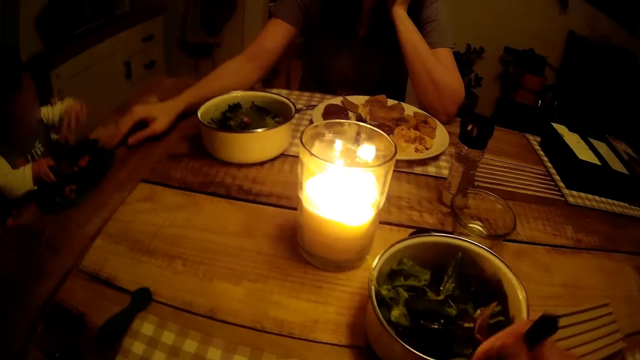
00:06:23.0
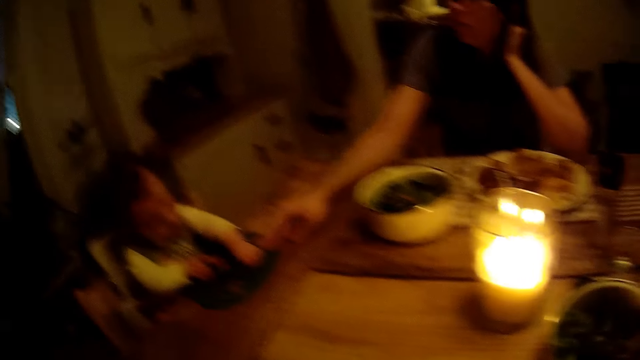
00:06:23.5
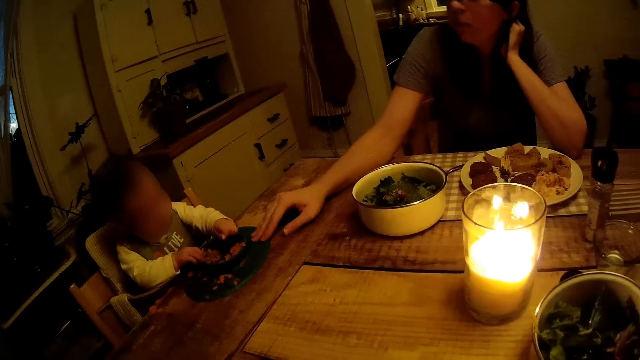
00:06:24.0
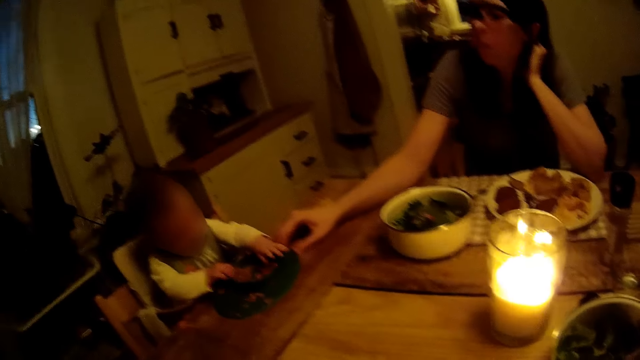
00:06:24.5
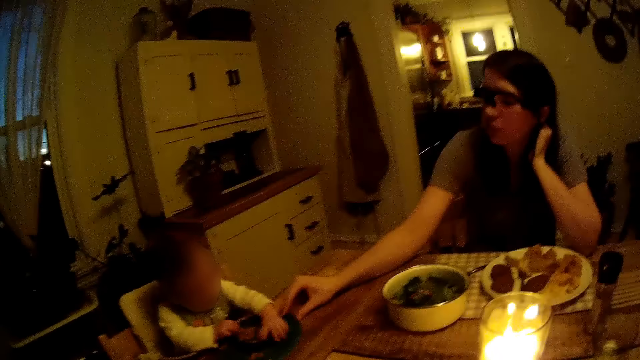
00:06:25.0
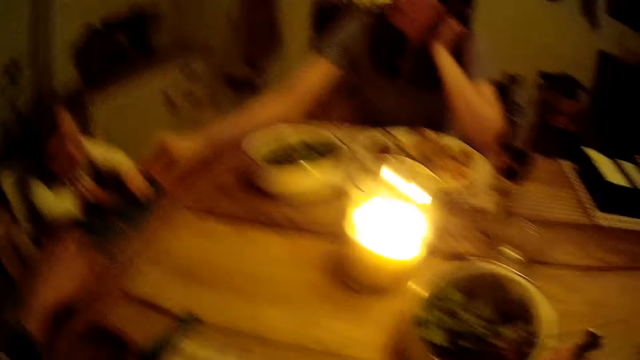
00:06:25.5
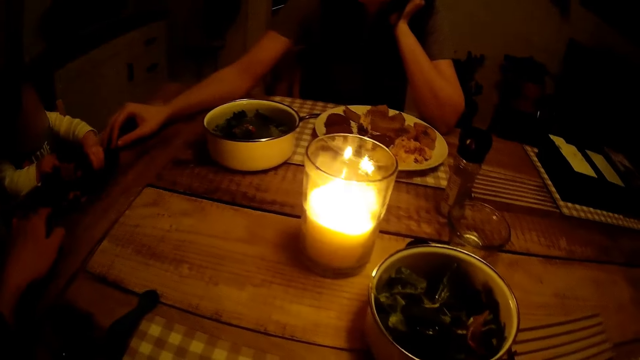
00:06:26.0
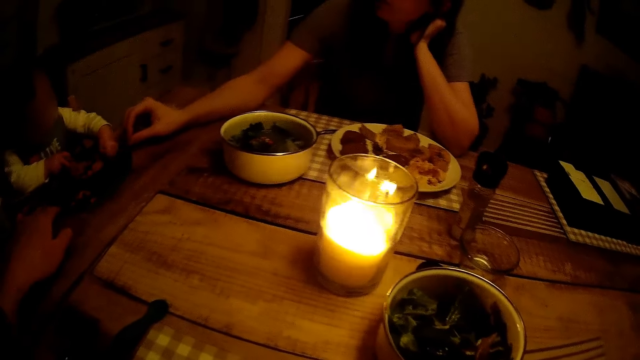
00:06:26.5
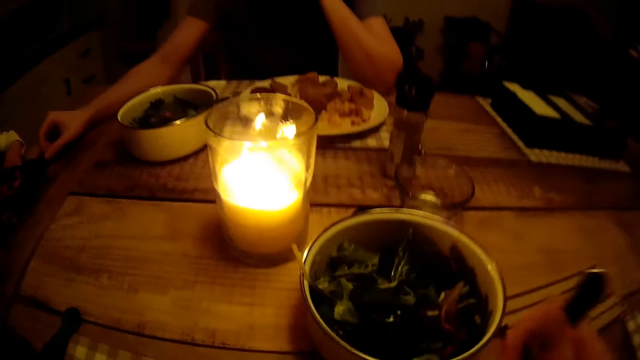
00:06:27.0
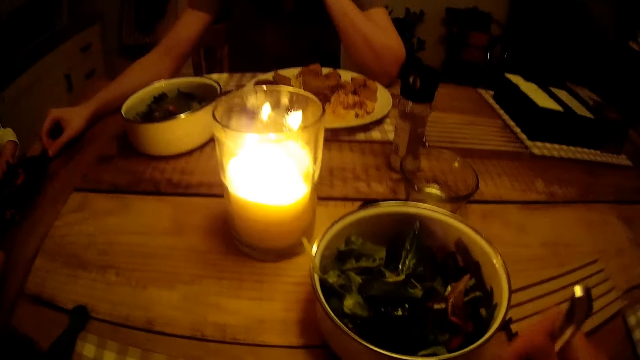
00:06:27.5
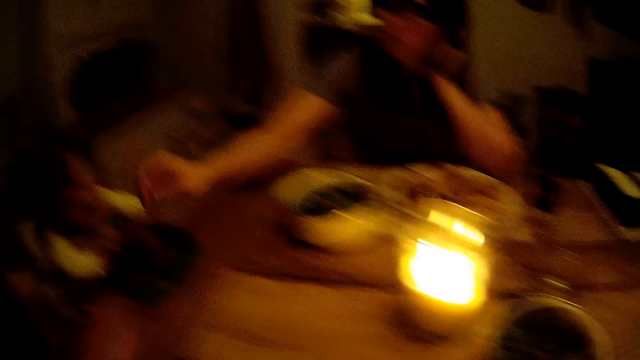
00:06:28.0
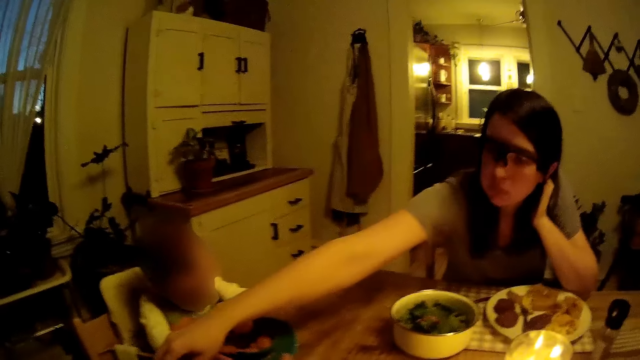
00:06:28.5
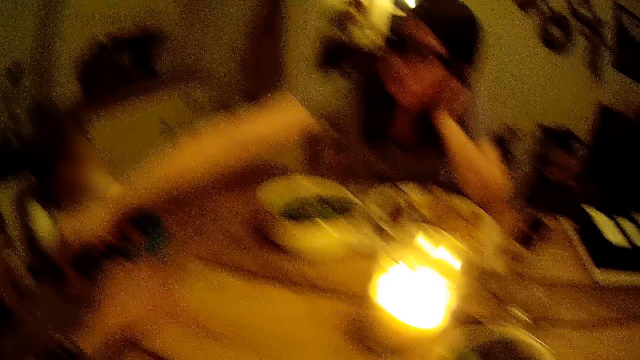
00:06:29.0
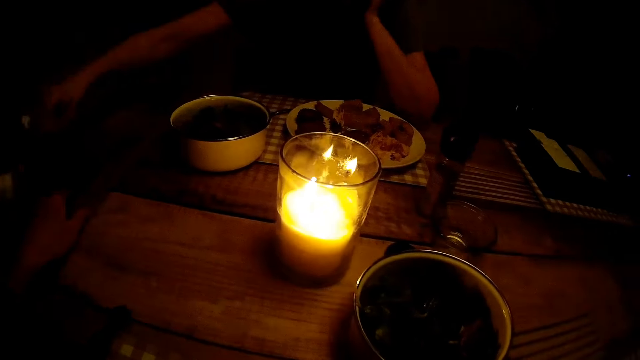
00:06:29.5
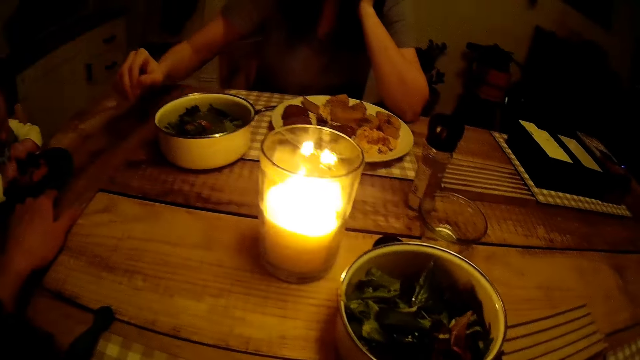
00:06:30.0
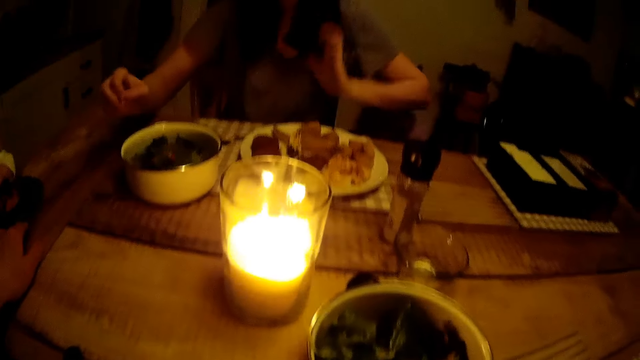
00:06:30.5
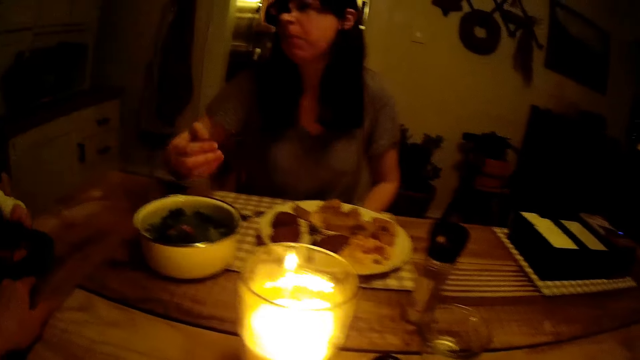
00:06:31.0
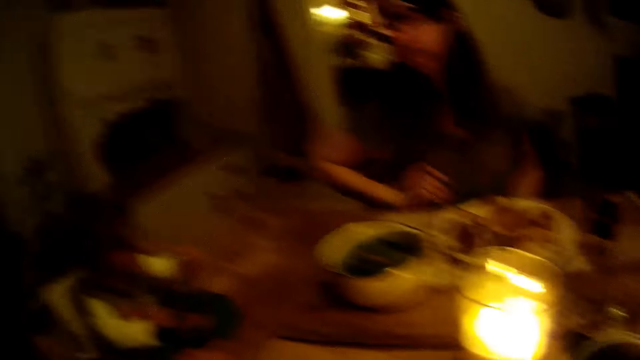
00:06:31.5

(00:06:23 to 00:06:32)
The camera wearer holds the fork. They look around the room.

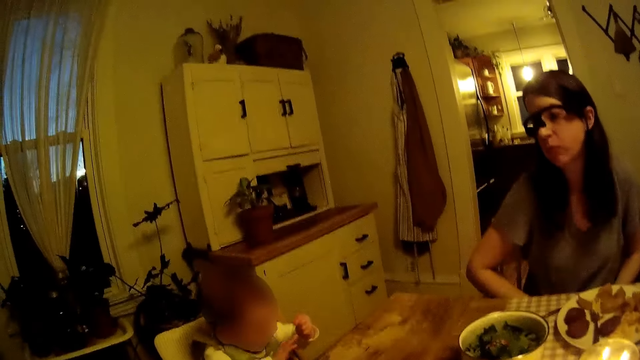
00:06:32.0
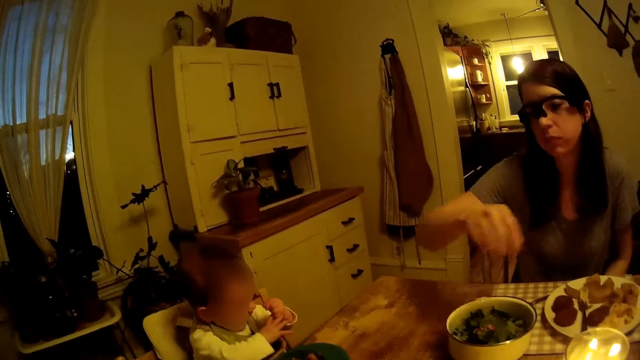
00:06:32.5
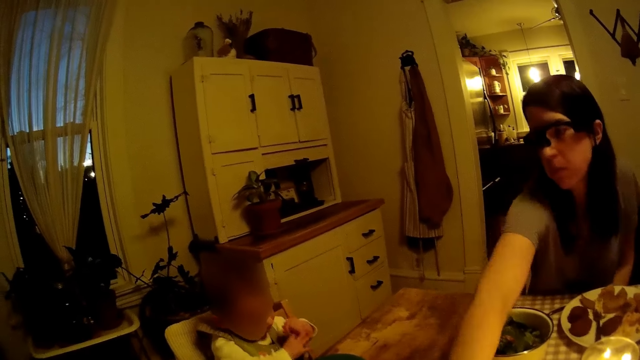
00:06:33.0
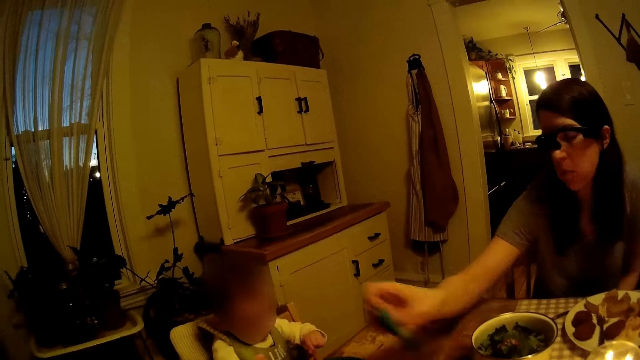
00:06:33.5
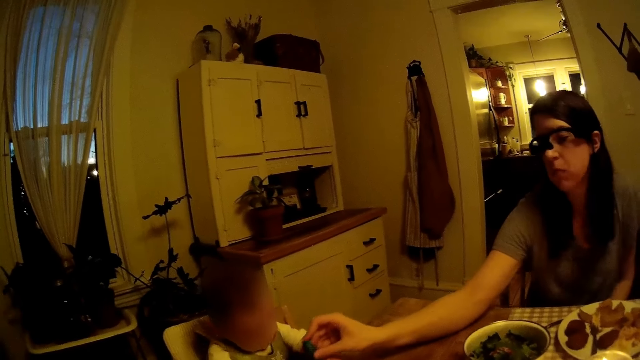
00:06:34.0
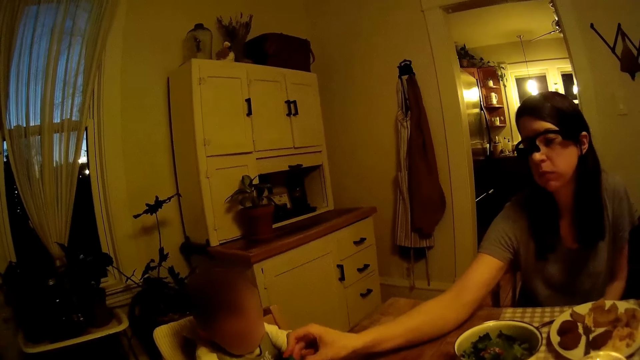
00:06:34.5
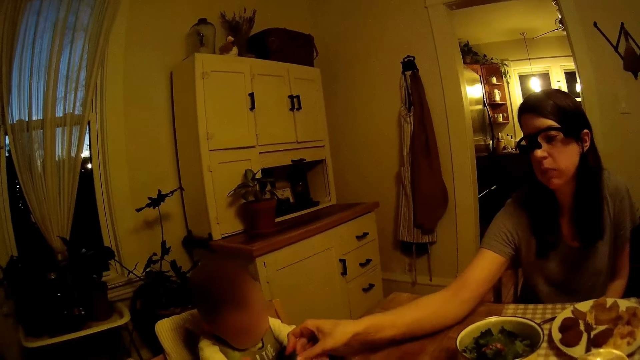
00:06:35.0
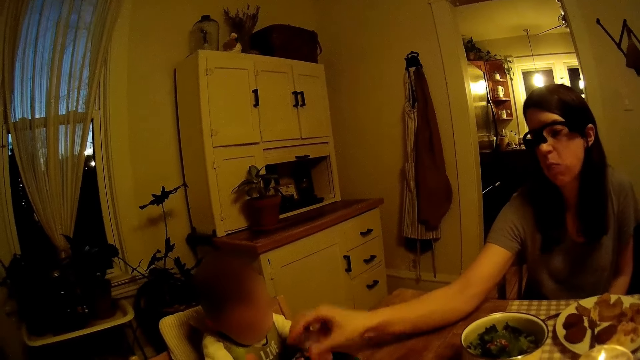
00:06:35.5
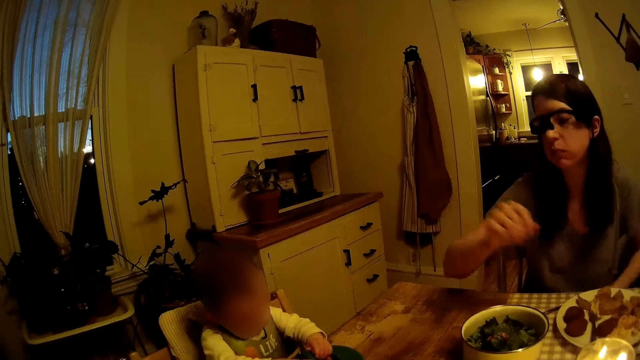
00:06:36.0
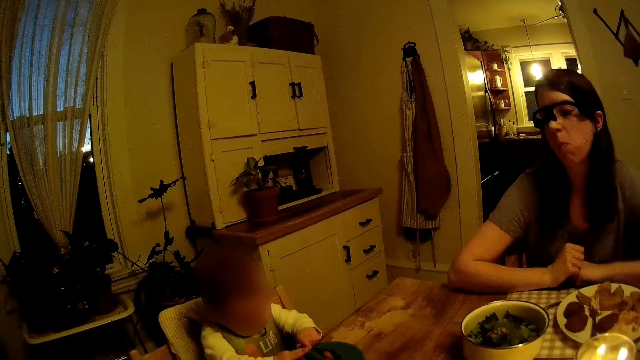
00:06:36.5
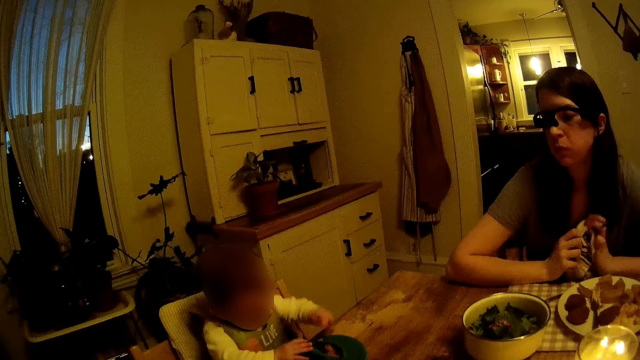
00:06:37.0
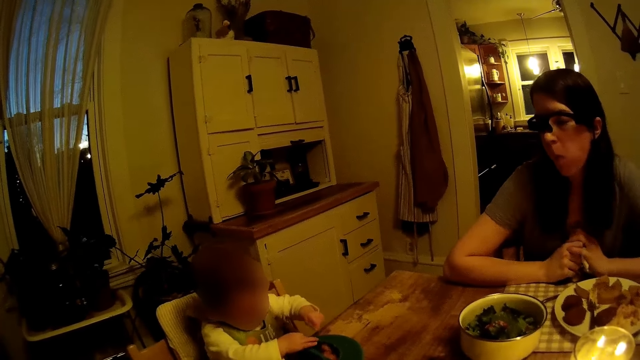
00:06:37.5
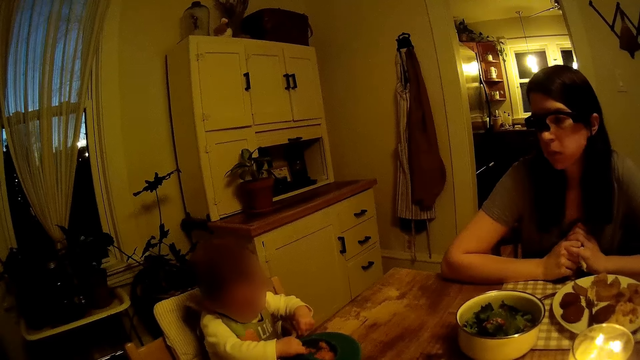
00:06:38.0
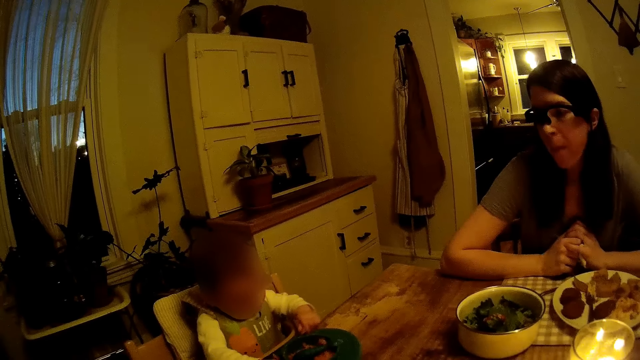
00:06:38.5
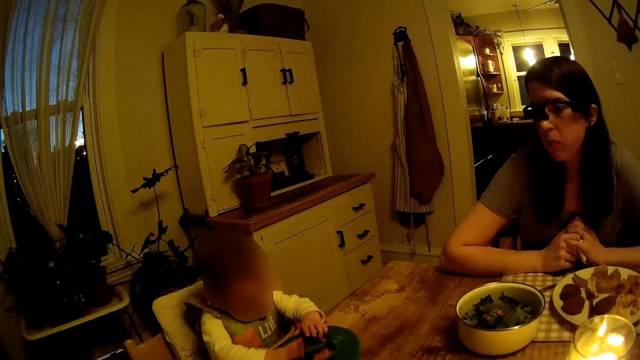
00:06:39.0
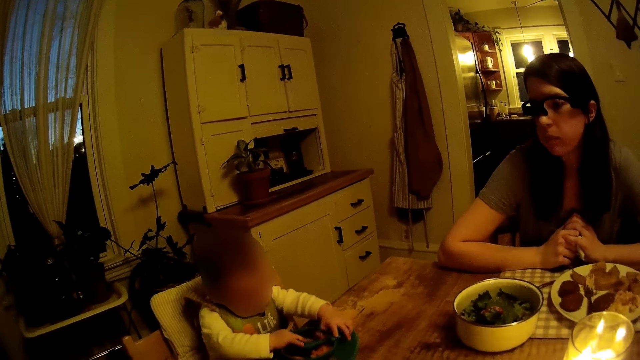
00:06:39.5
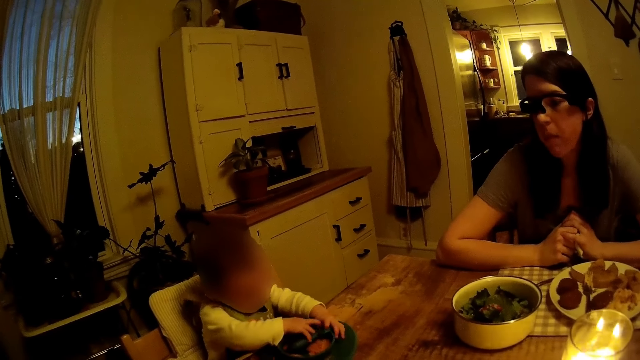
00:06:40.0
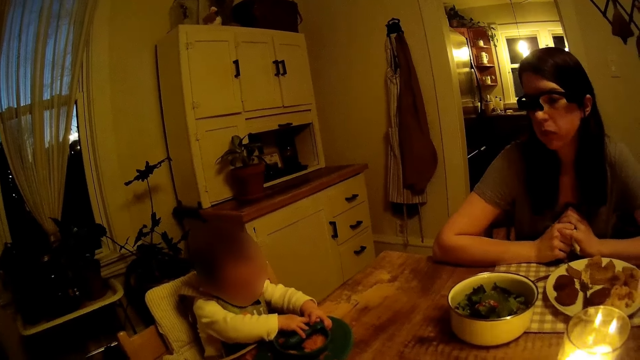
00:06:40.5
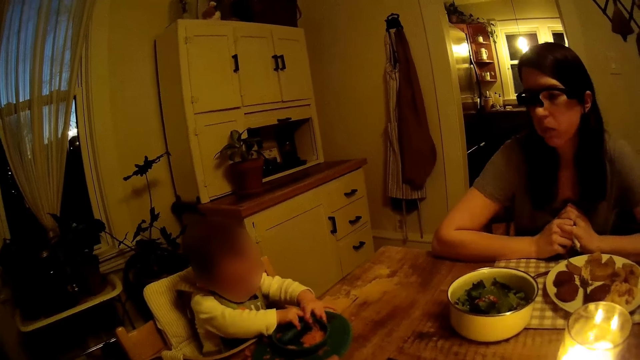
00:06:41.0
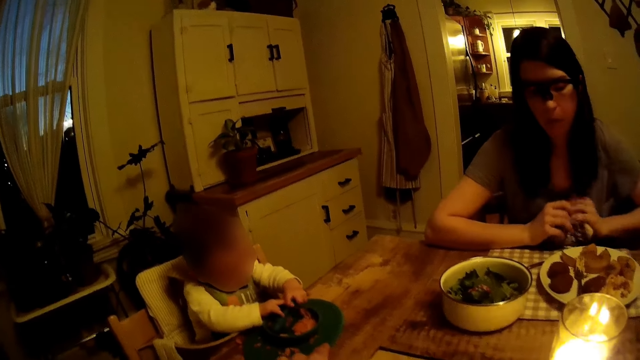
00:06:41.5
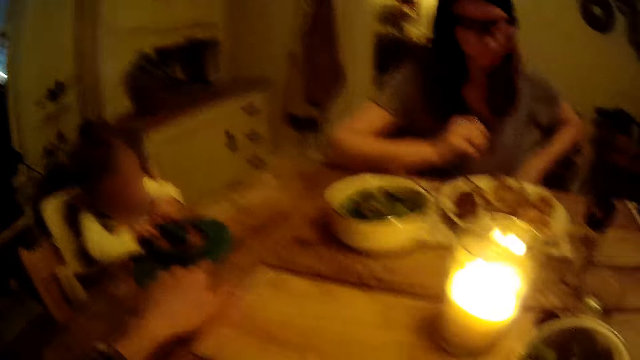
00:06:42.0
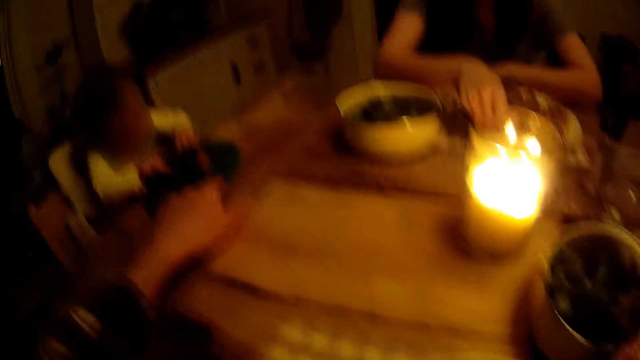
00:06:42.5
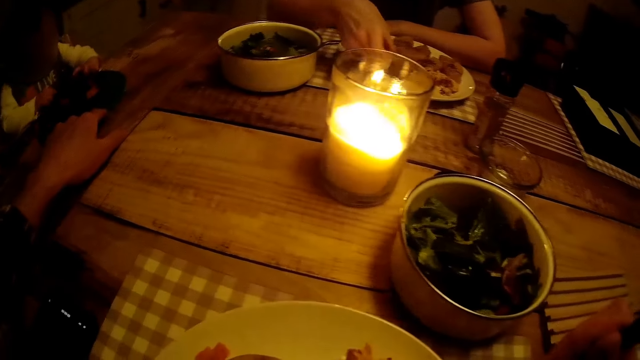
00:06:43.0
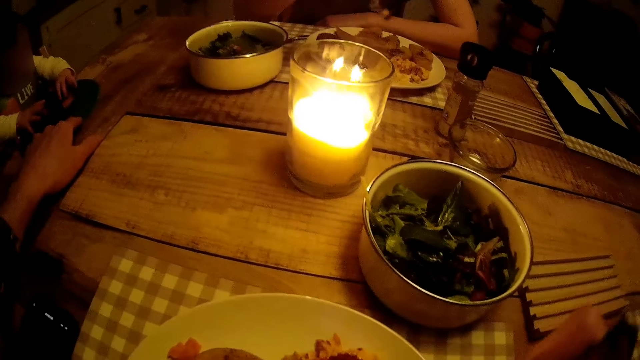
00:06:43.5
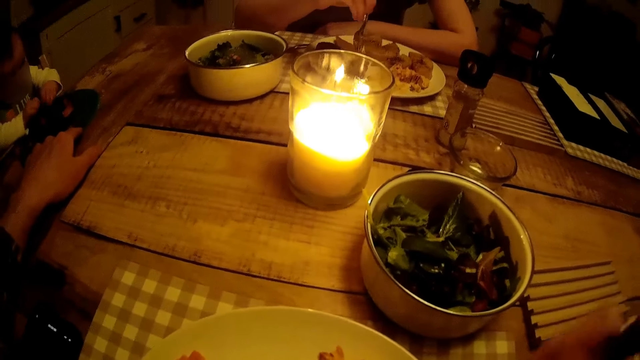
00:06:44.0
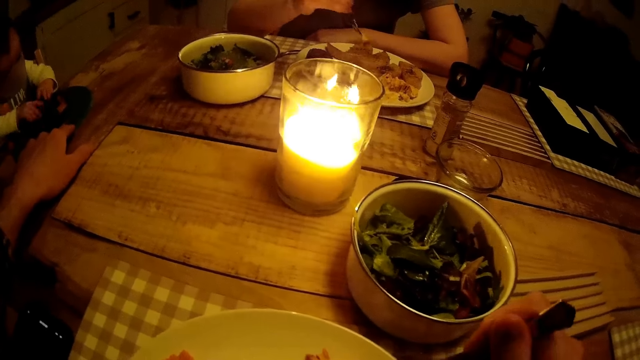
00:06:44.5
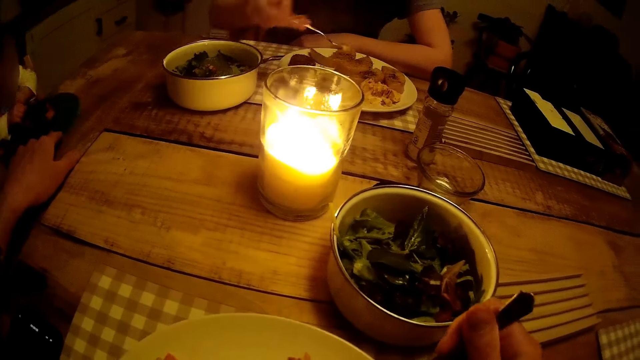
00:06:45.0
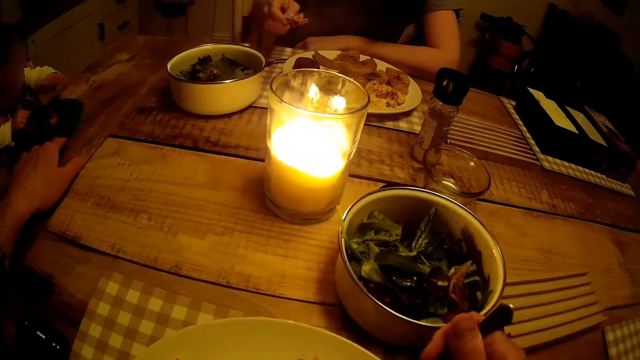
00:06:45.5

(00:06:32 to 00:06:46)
The woman holds a toy with her right hand. The woman places the toy on the bowl of food on the table with her right hand. The baby plays with the toy on the bowl of food on the table with both hands. The camera wearer holds down the plate of the baby to the table with his left hand. The woman picks up the fork from the plate on the table with her right hand. The woman moves a meal in the plate on the table with the fork in her right hand. The camera wearer holds the fork.
